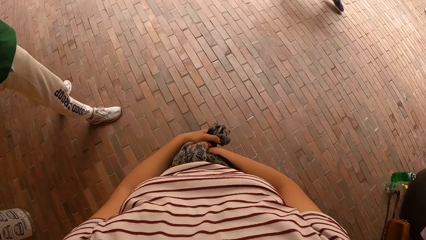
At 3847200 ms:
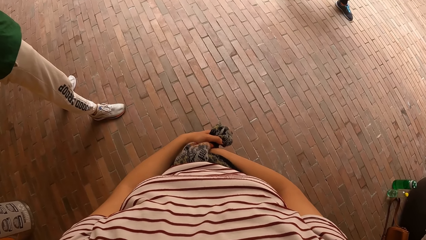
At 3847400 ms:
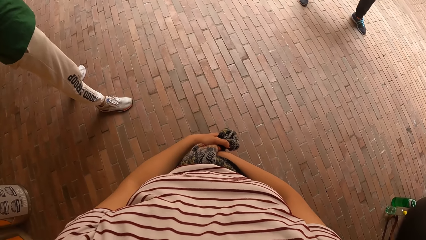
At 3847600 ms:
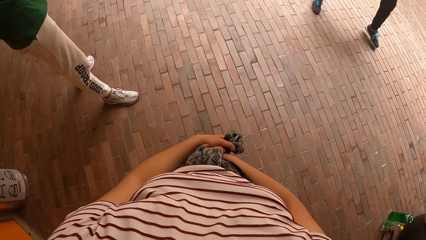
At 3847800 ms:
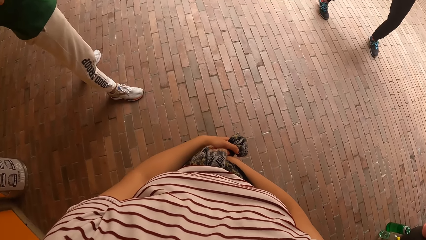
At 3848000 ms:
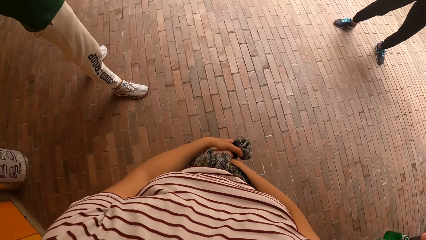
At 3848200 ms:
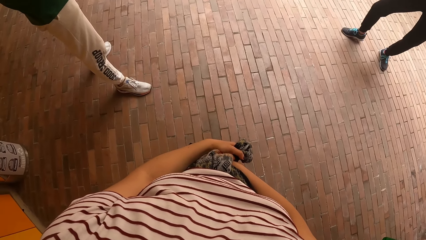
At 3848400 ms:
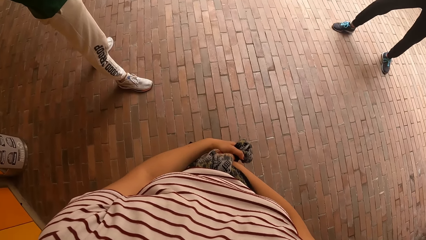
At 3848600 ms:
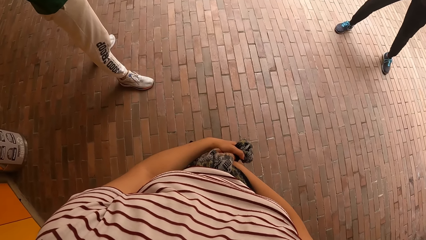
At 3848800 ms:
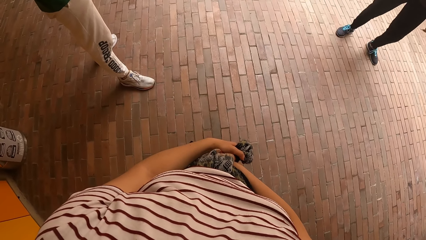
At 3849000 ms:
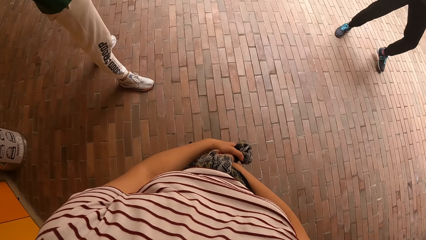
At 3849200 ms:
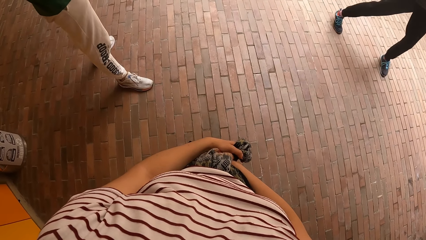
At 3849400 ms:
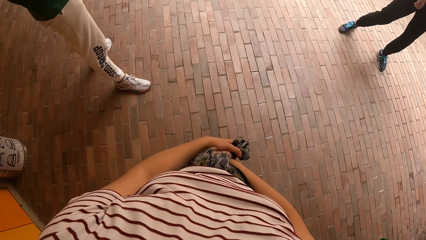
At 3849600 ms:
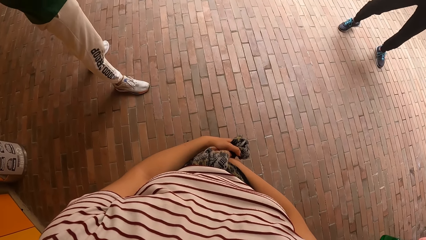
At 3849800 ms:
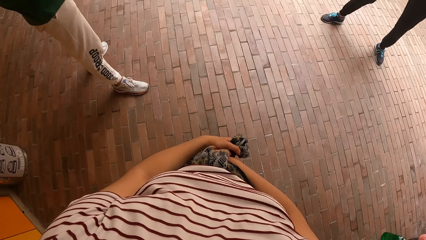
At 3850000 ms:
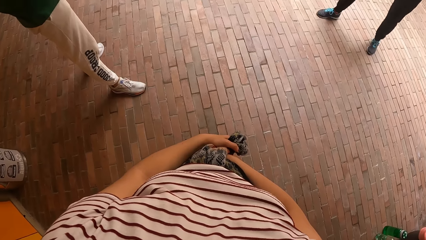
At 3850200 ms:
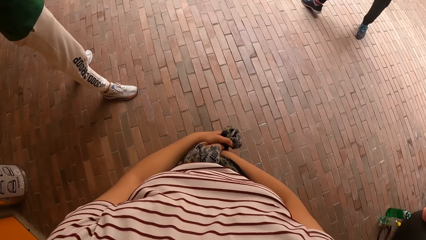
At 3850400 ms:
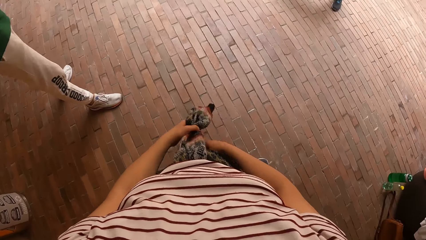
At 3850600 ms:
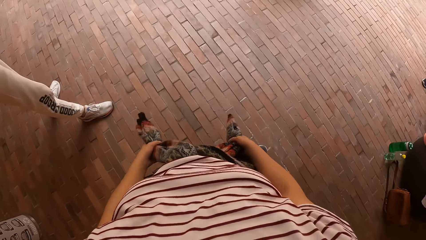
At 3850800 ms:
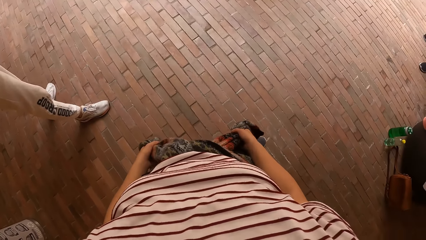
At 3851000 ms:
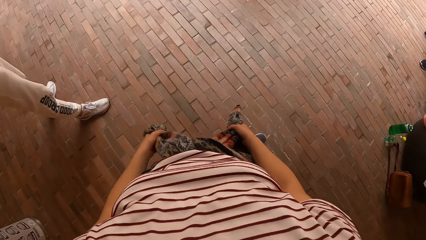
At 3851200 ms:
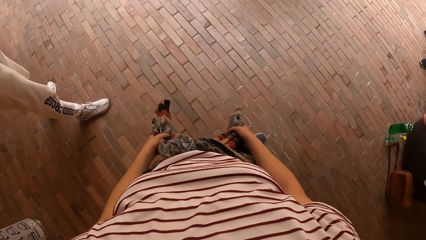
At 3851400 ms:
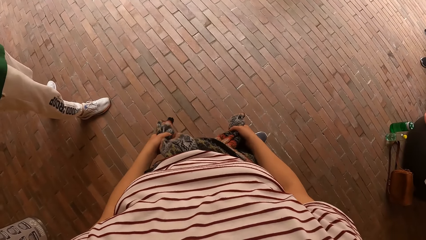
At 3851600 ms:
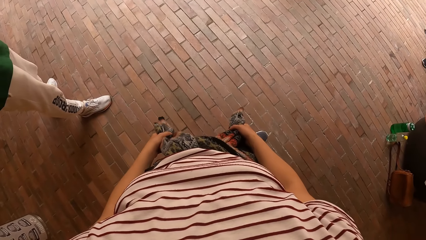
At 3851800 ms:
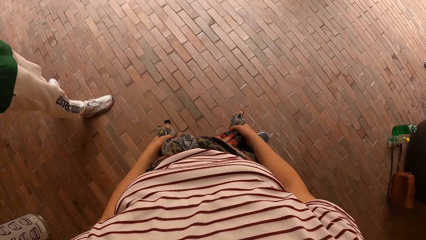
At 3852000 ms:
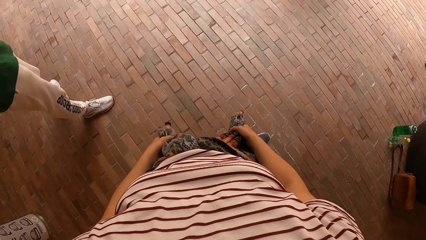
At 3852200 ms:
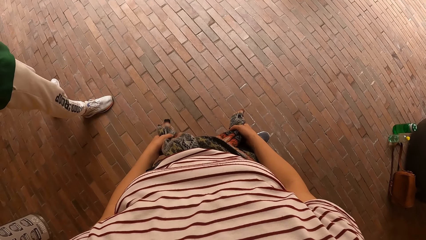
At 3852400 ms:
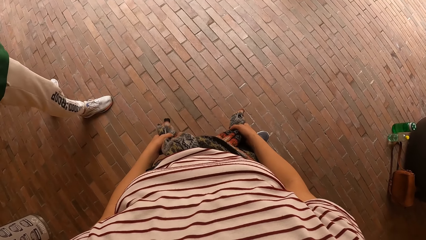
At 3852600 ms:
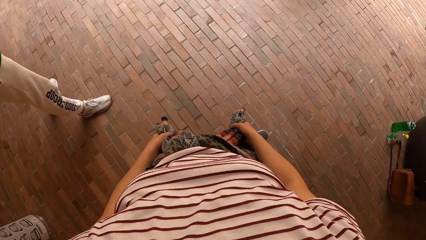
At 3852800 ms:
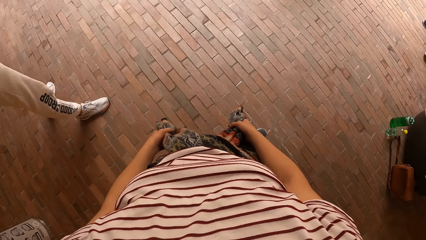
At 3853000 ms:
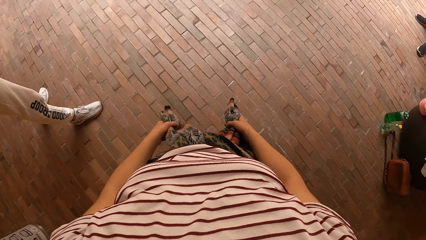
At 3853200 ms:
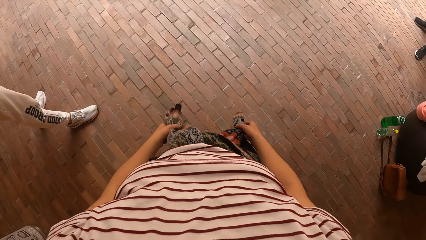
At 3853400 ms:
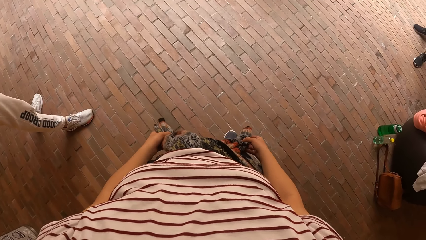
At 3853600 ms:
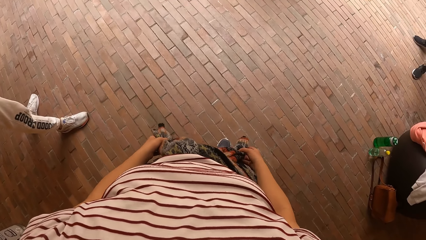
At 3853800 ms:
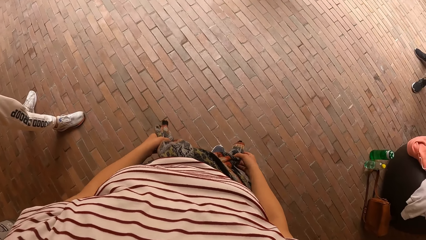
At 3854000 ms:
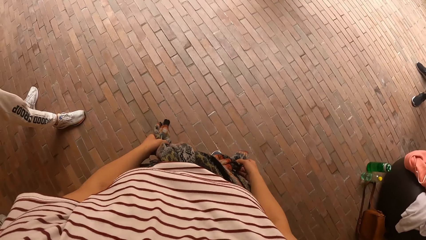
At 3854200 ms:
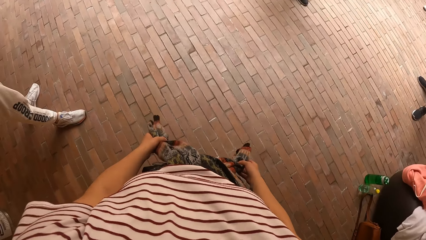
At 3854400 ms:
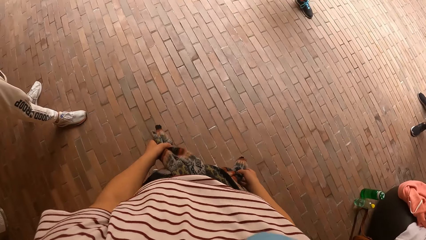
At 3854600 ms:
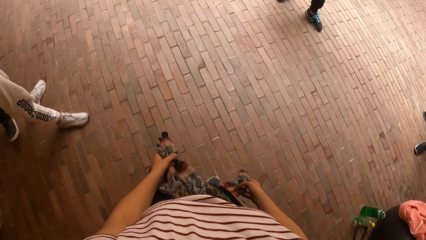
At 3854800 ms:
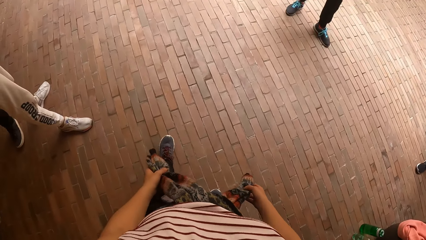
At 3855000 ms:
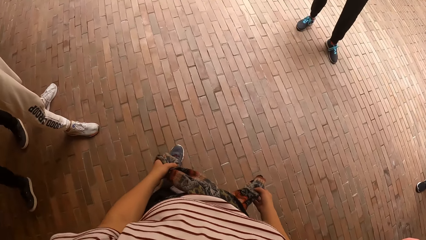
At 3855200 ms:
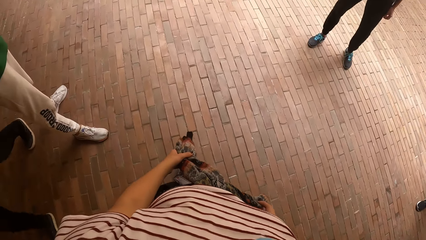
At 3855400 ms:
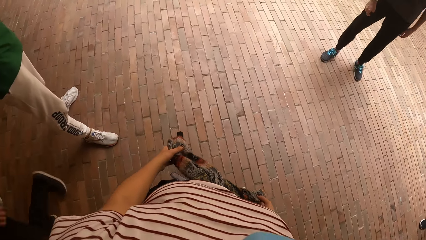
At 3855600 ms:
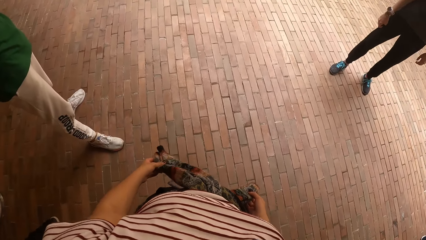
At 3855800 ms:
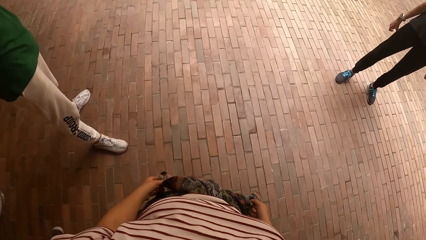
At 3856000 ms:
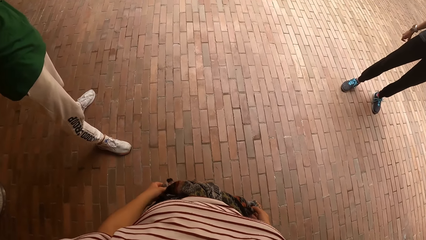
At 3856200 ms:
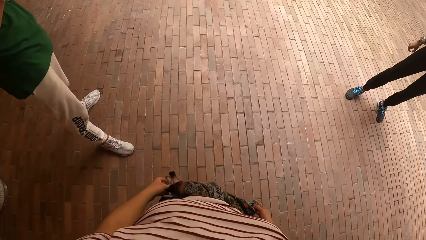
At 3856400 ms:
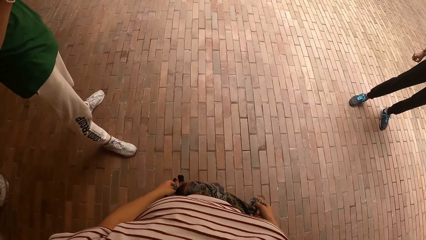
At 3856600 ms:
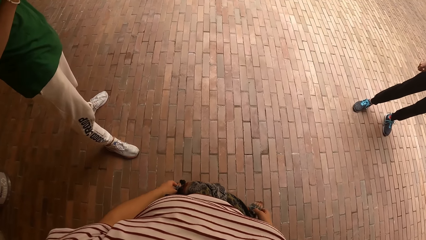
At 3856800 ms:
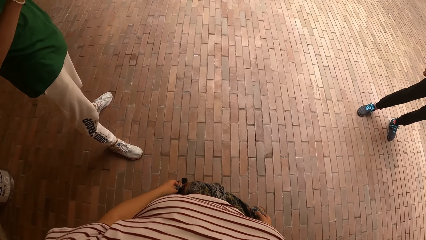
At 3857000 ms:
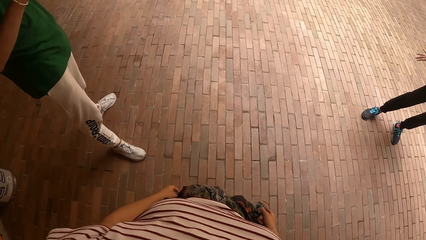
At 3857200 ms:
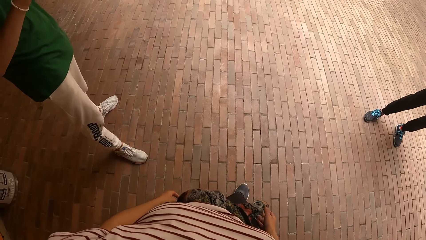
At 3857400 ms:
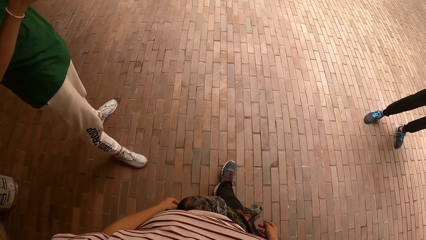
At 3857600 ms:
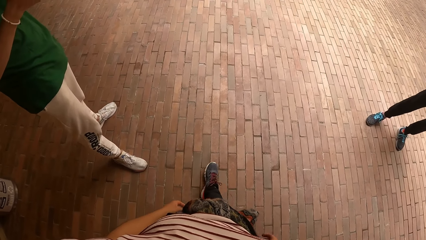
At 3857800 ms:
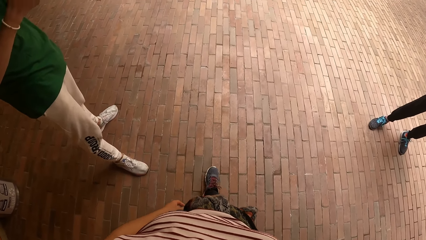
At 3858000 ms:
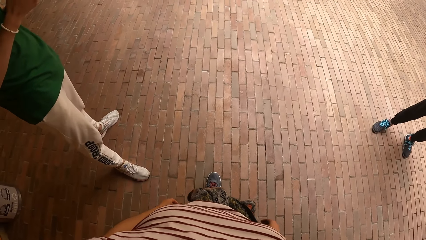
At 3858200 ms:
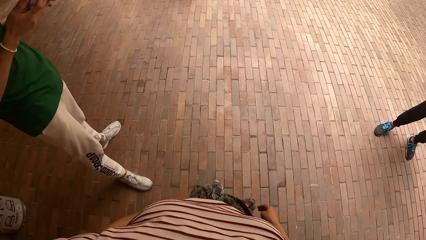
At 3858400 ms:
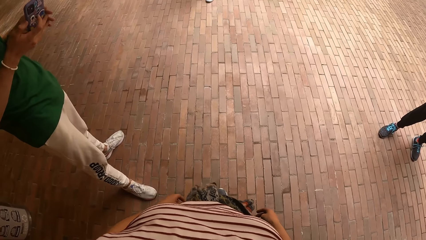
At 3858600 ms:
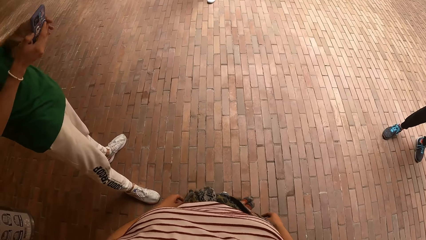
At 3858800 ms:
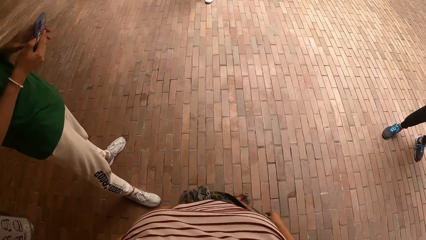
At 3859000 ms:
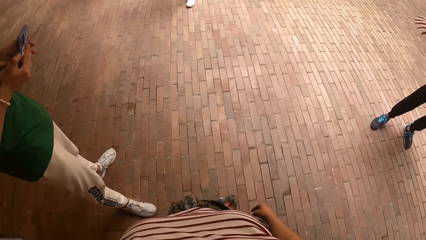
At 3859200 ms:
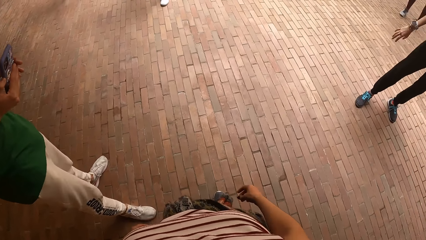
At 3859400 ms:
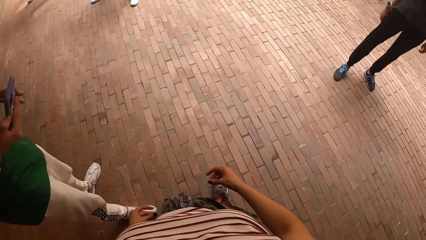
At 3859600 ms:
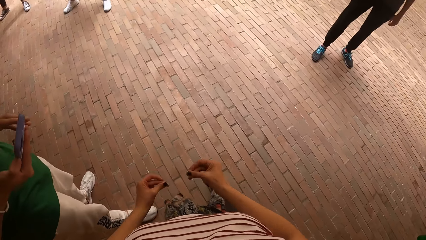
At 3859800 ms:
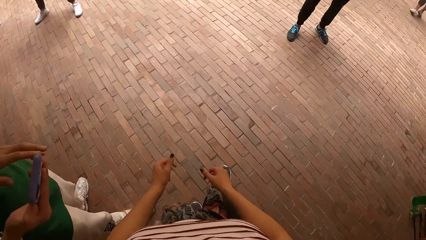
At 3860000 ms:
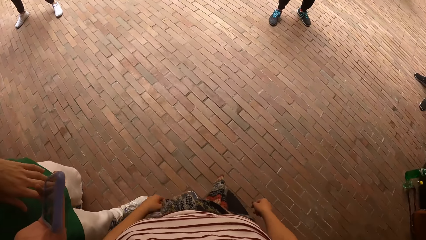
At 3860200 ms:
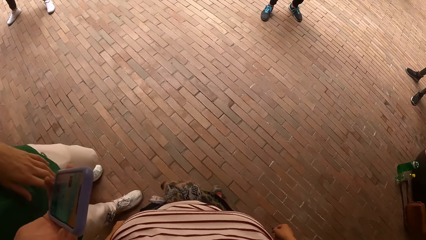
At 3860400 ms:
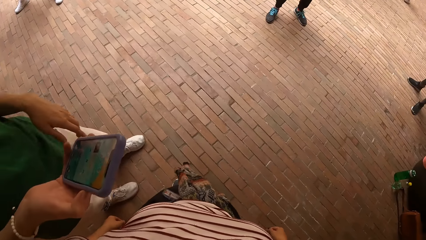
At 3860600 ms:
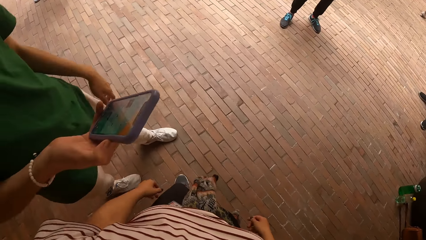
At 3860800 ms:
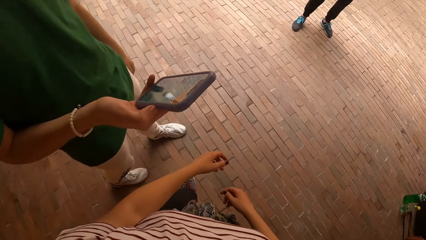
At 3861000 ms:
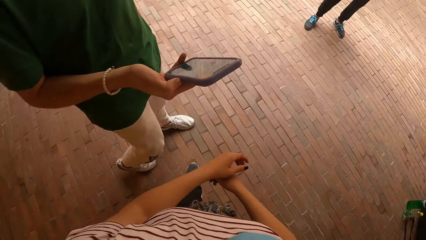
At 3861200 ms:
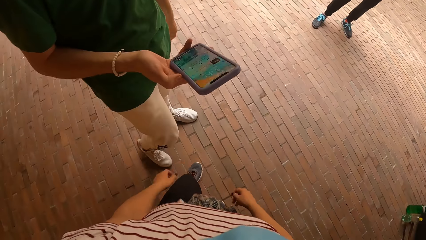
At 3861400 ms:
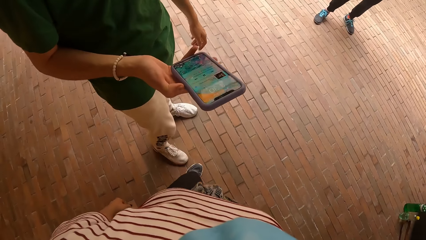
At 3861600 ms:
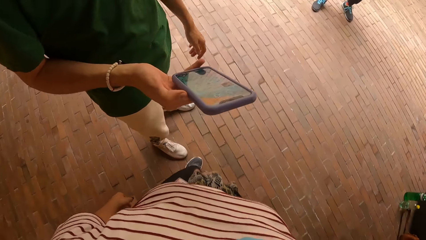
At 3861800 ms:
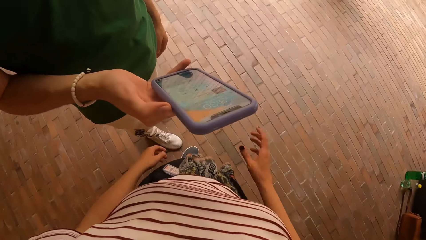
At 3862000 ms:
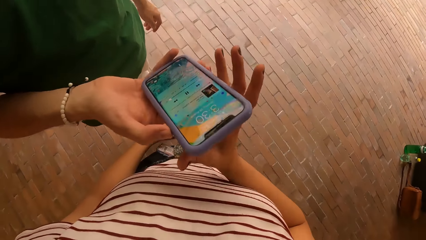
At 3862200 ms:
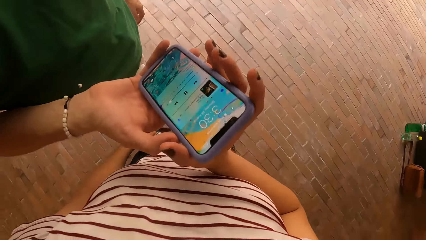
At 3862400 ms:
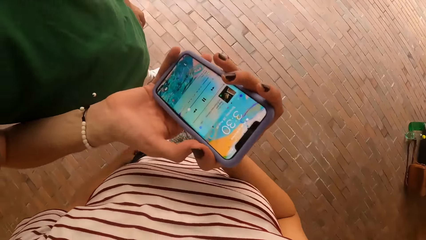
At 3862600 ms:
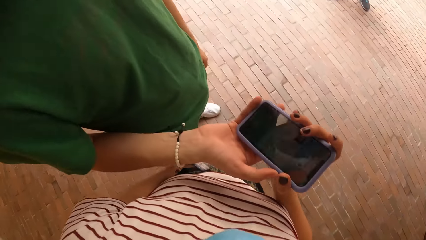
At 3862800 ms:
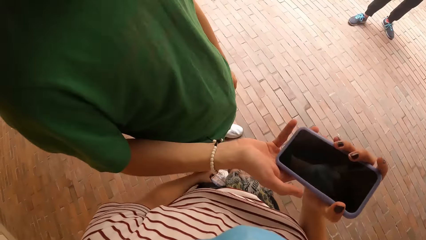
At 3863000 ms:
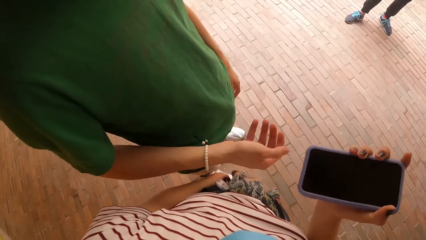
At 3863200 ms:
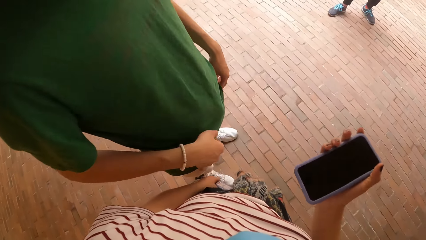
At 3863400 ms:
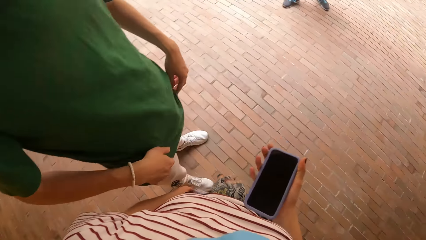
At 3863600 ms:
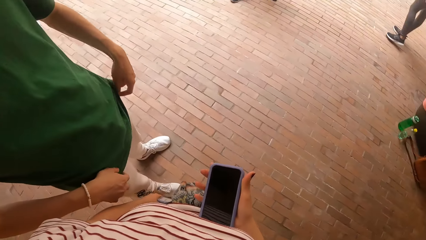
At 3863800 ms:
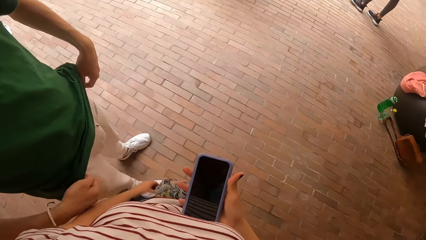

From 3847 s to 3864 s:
A man dances in front of the group of people. The camera wearer moves both hands, looks around, converses with another man, looks around and makes a step. A third man operates a phone in his right hand with his left hand. The camera wearer snaps the fingers of both hands. The third man converses with the camera wearer. The camera wearer lifts the right hand. The third man passes the phone in his right hand to the camera wearer. The camera wearer picks the phone from the man.
